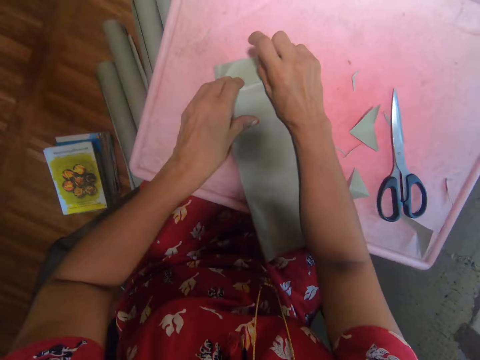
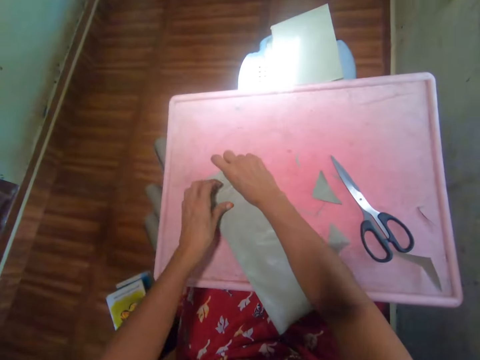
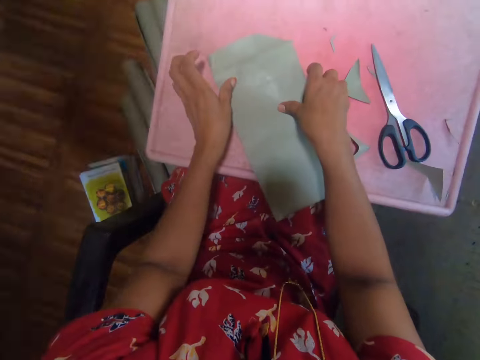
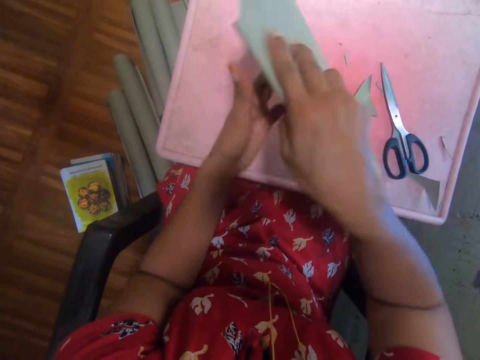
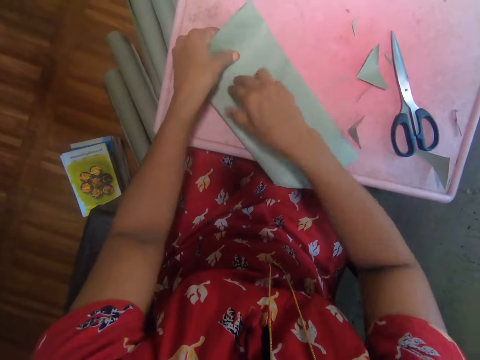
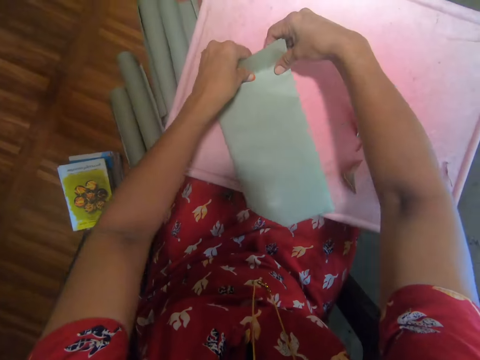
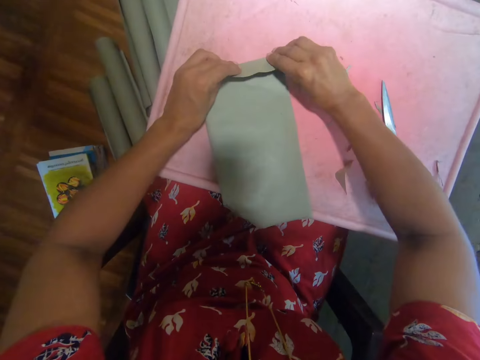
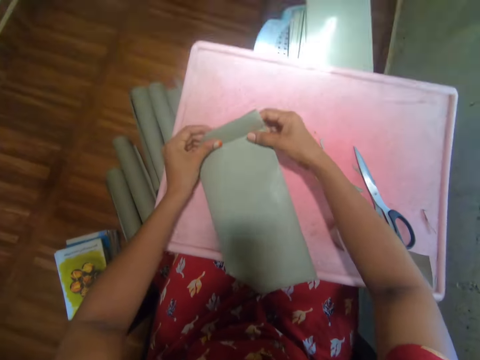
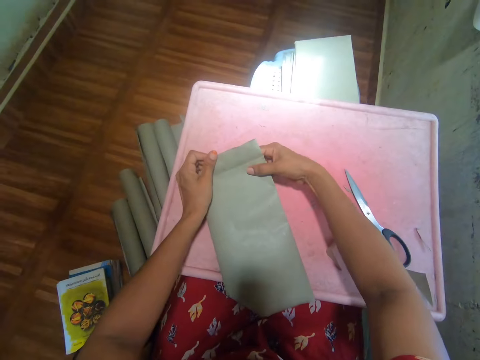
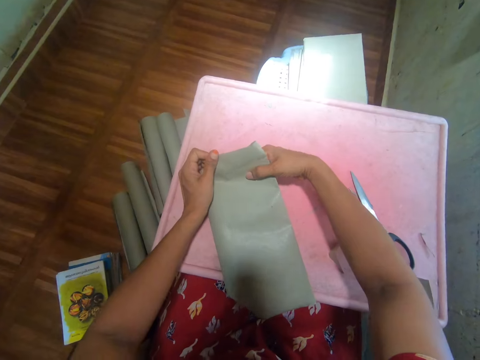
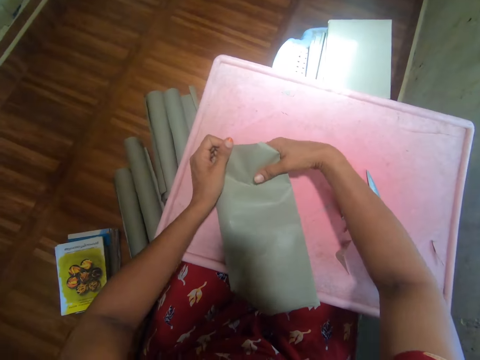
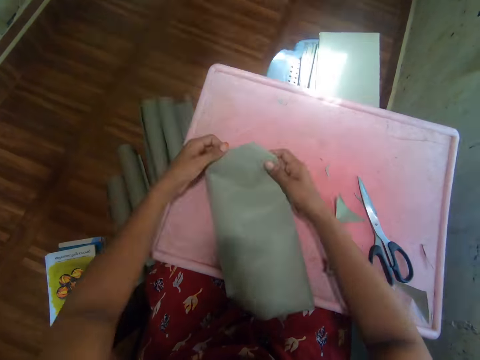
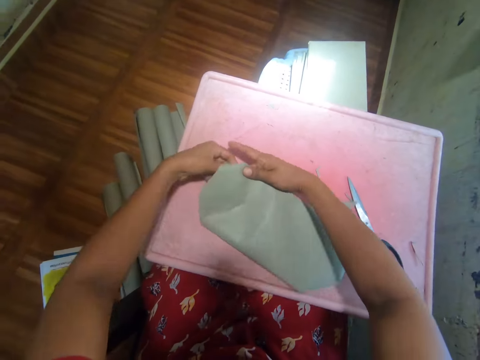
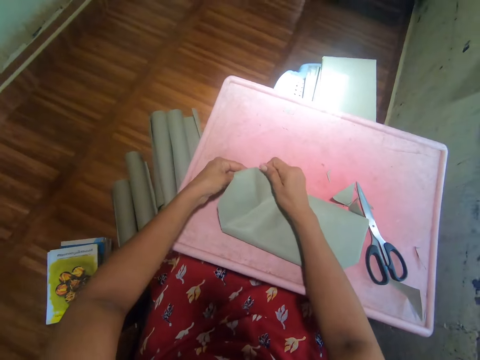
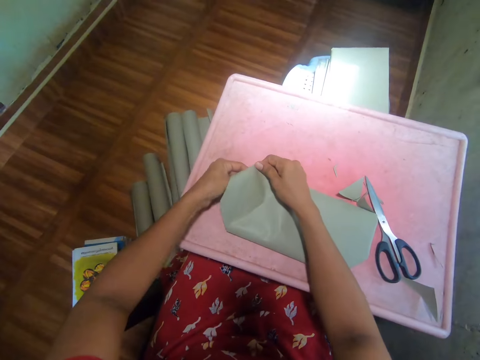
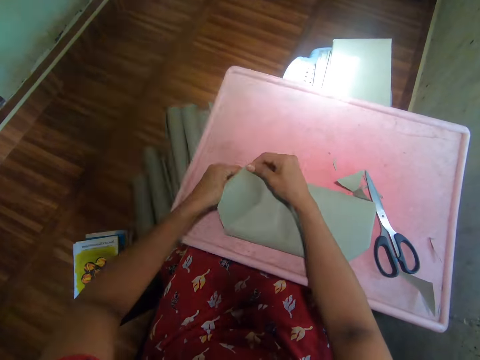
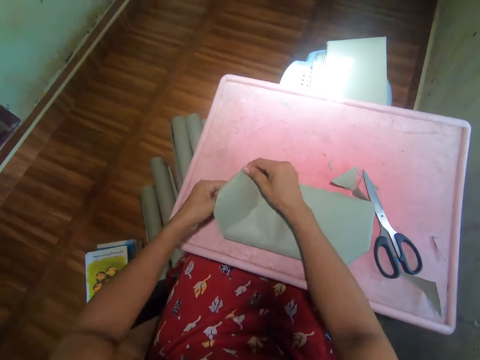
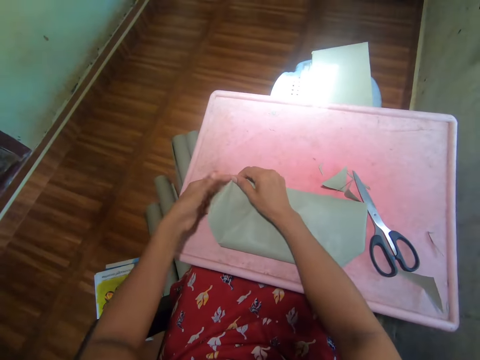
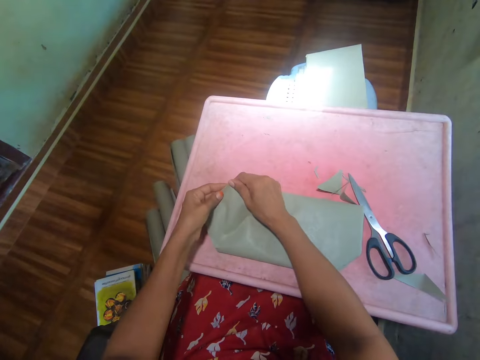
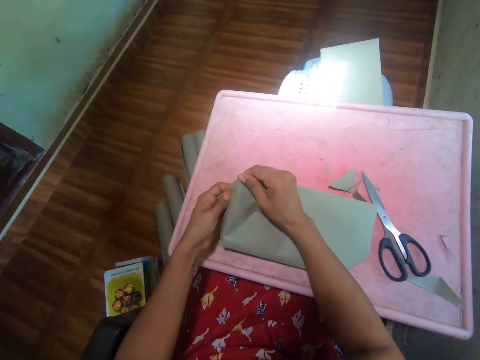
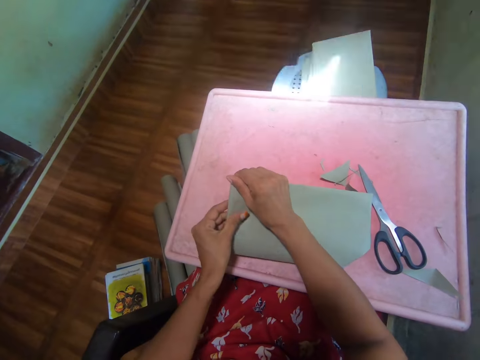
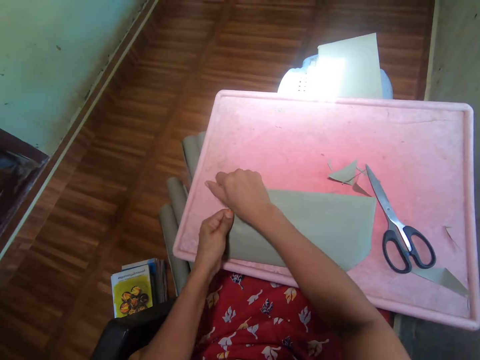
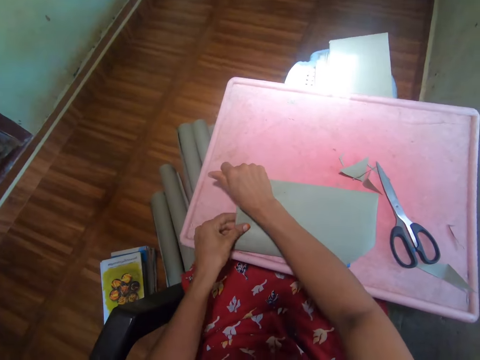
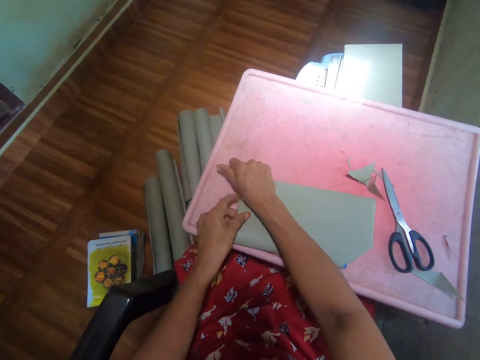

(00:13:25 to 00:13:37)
The camera wearer lifts the book. She turns the book. She moves her hand through the cover. She tilts the book. She folds the cover. She moves her hand through the cover.

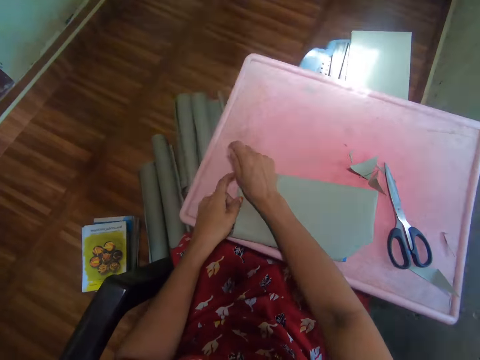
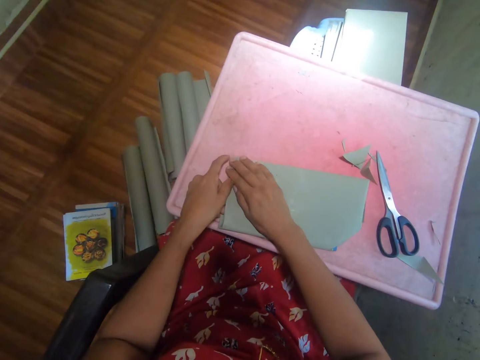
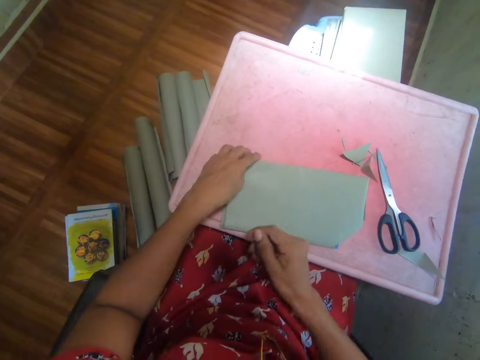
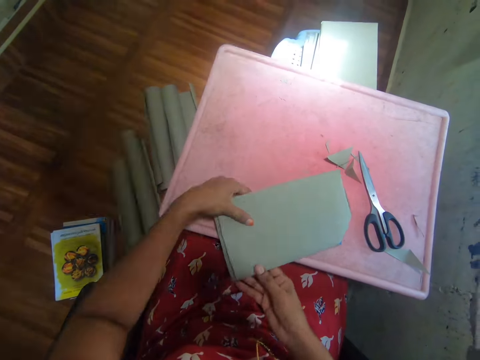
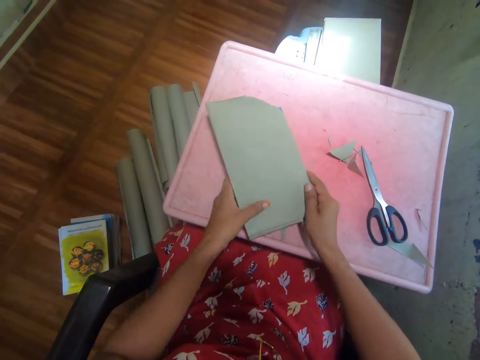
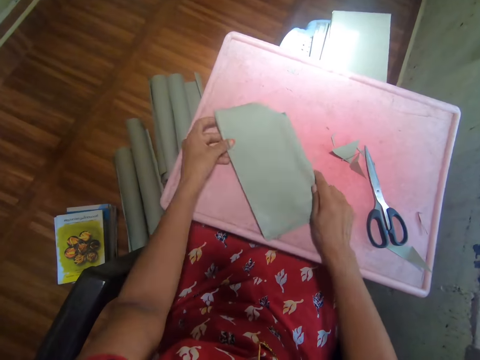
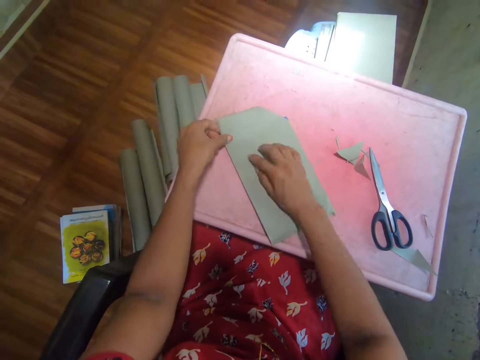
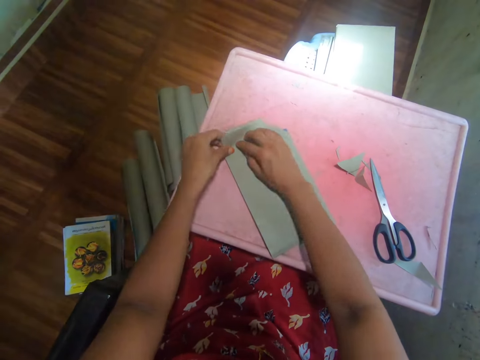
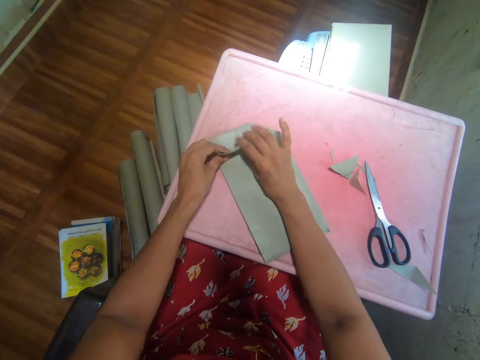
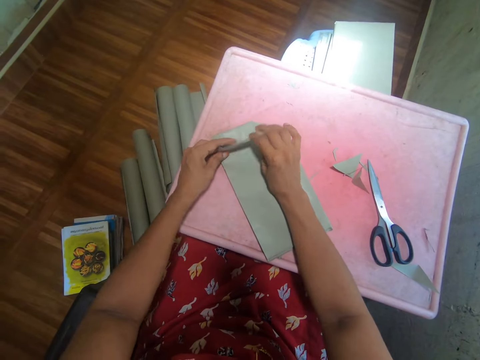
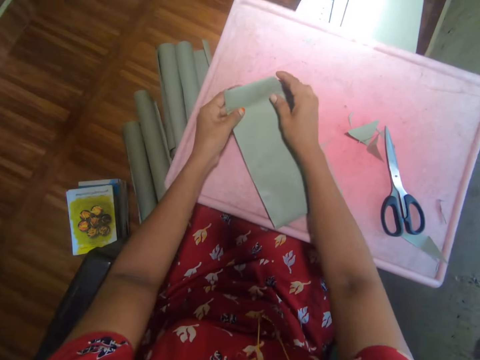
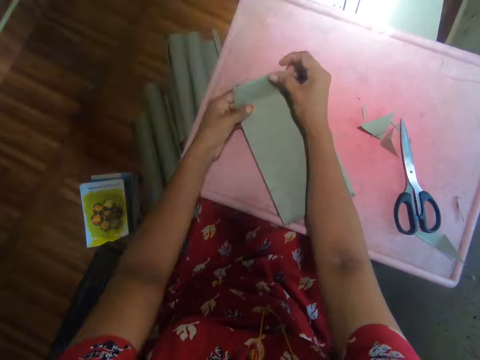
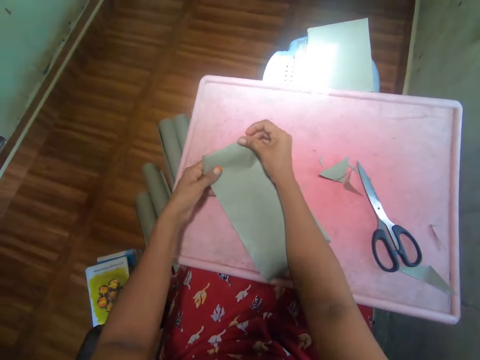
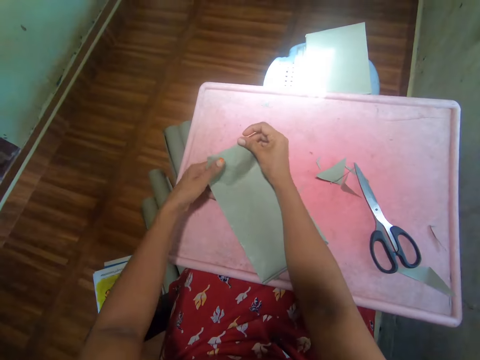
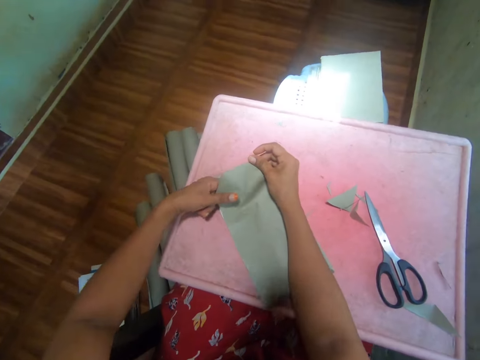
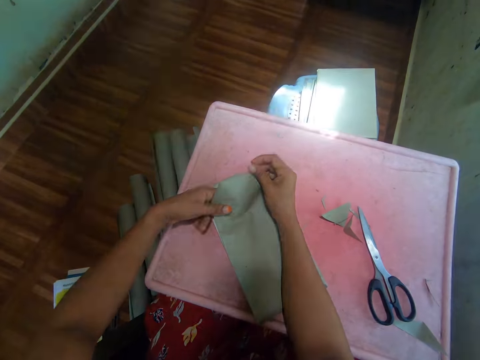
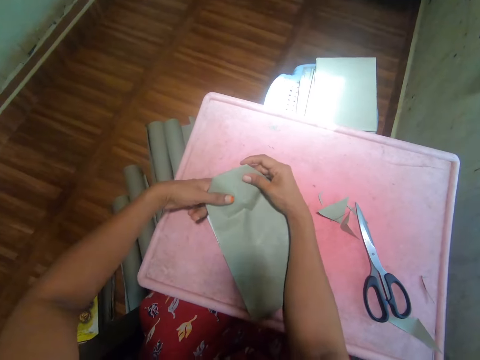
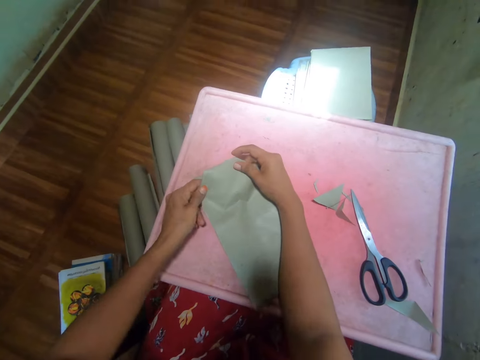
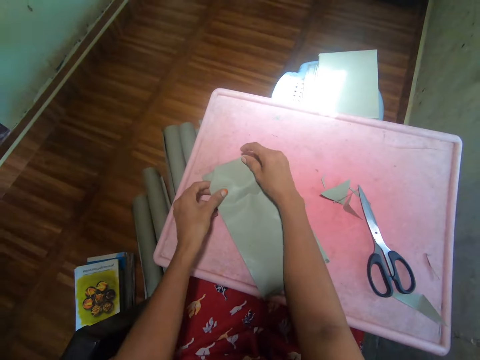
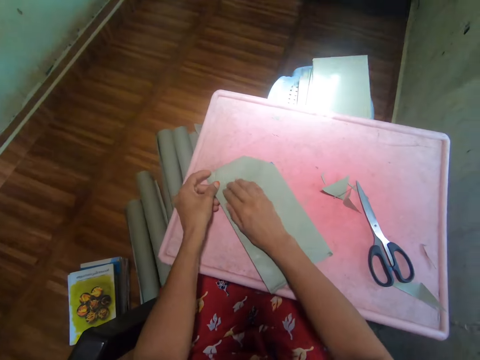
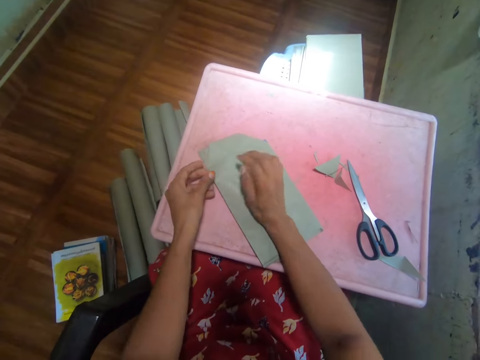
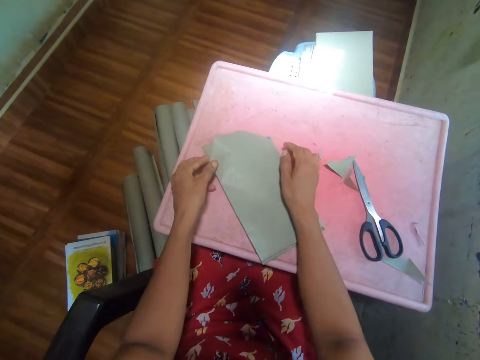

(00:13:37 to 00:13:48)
The camera wearer tilts the book. They turn the book. They hold the cover. They fold the cover. They hold the cover.

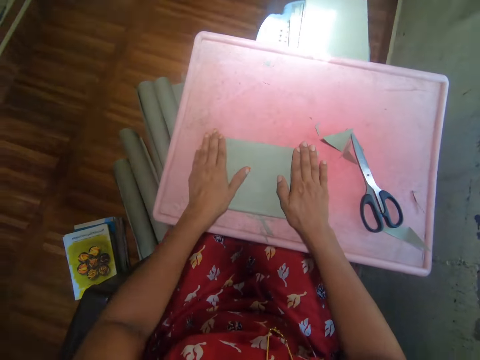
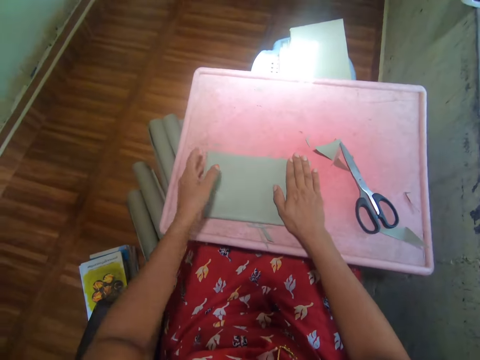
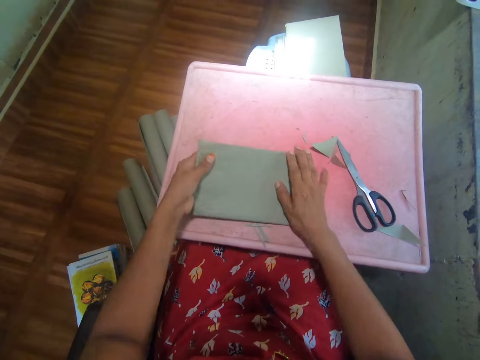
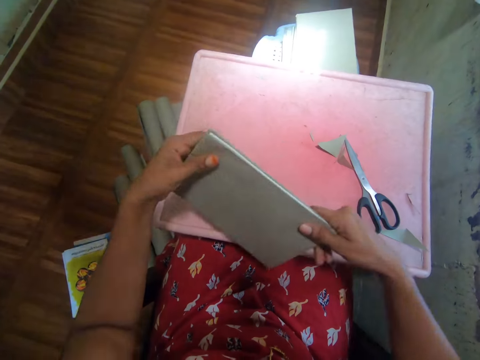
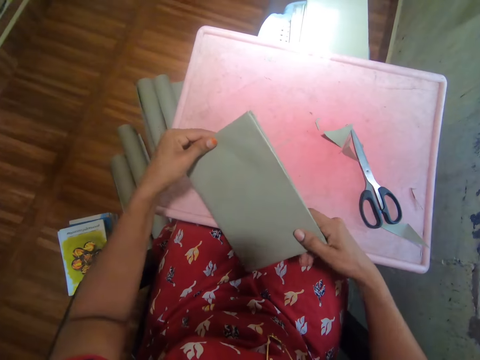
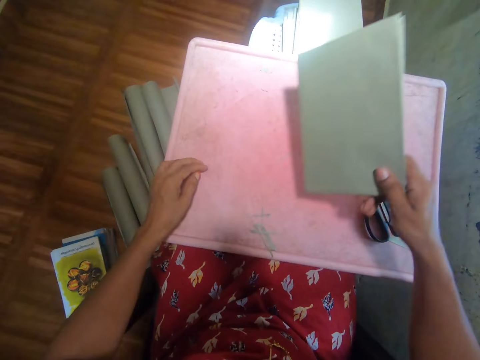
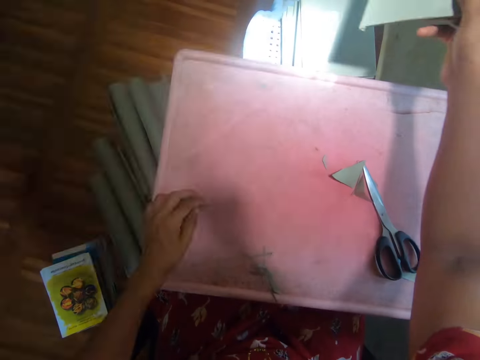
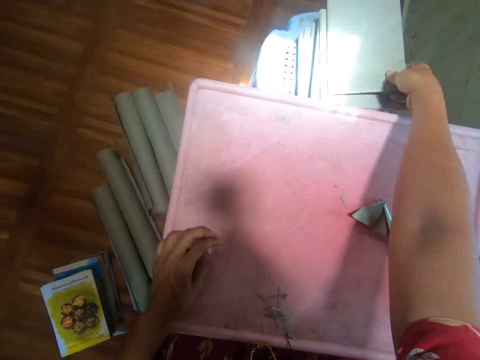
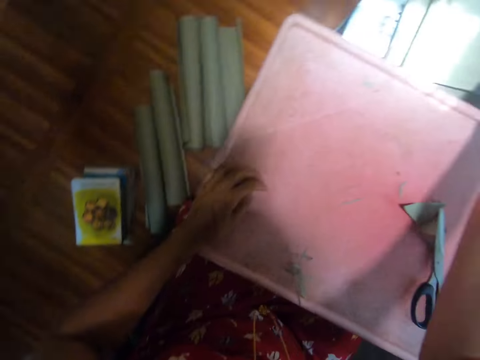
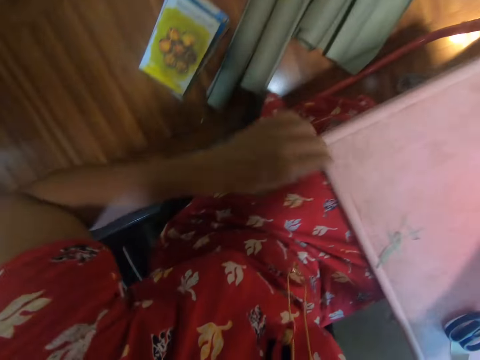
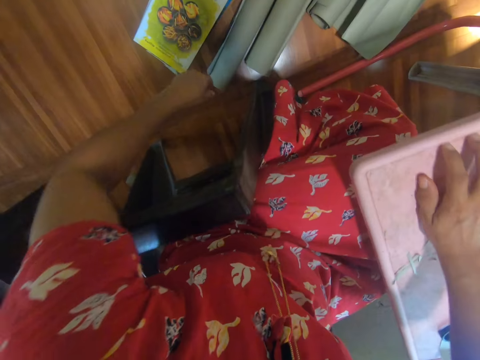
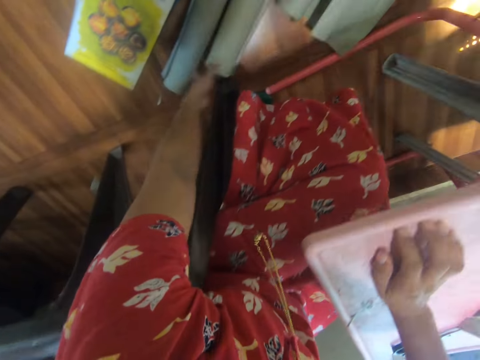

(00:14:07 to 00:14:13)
The camera wearer holds a covered book. They put the covered book on top of other books.
